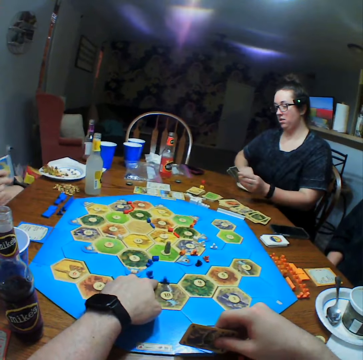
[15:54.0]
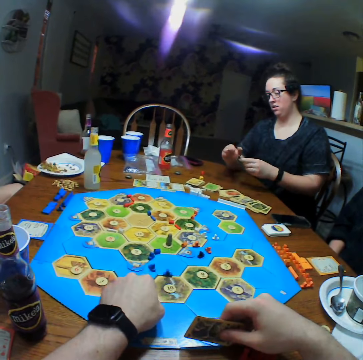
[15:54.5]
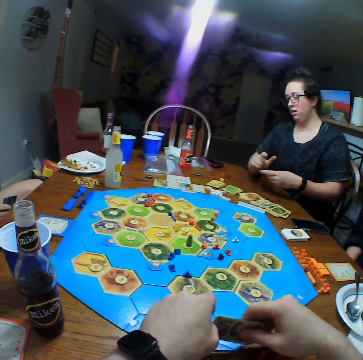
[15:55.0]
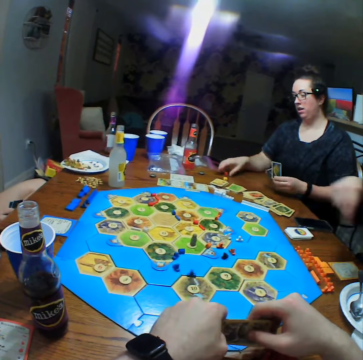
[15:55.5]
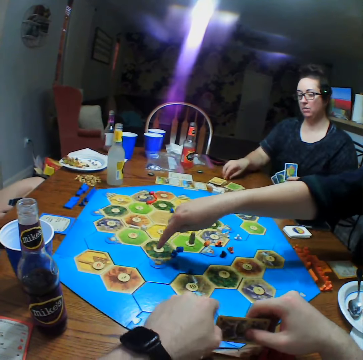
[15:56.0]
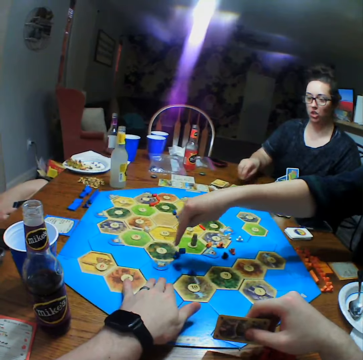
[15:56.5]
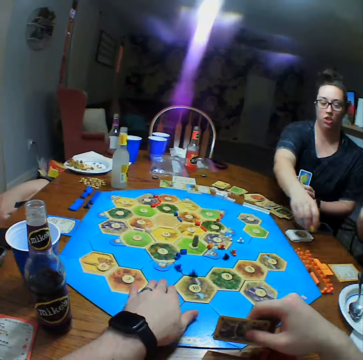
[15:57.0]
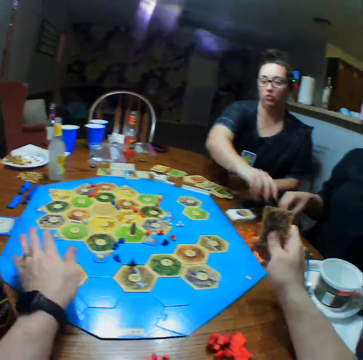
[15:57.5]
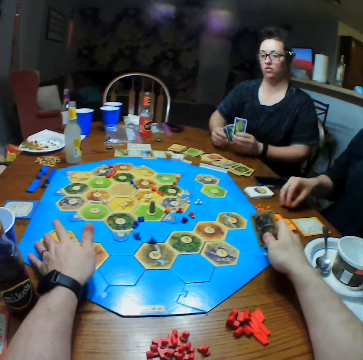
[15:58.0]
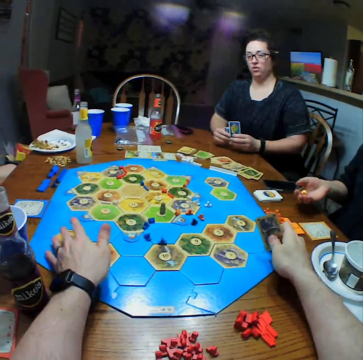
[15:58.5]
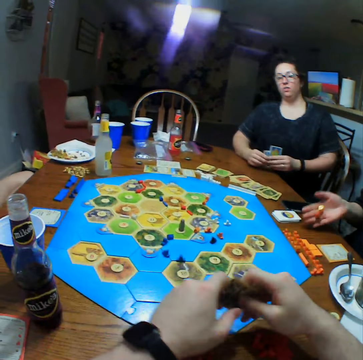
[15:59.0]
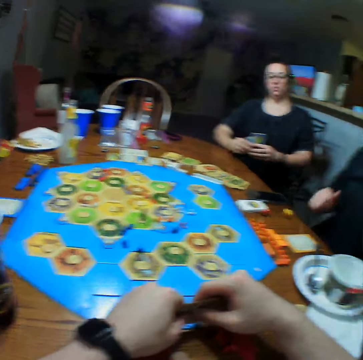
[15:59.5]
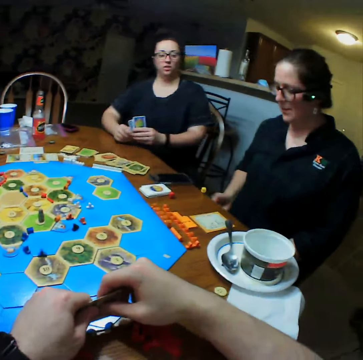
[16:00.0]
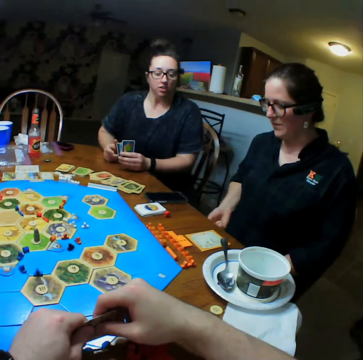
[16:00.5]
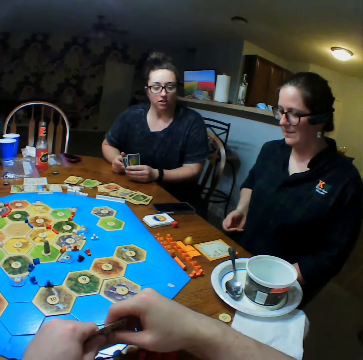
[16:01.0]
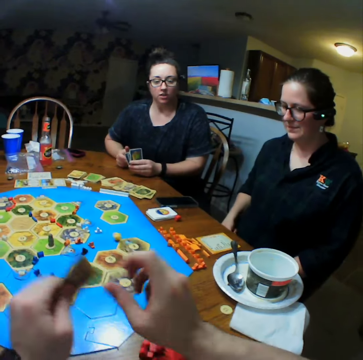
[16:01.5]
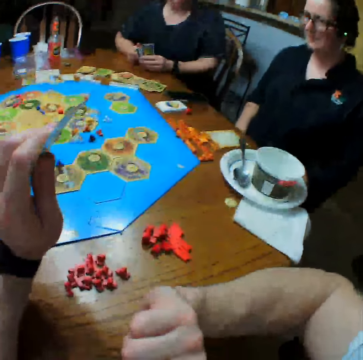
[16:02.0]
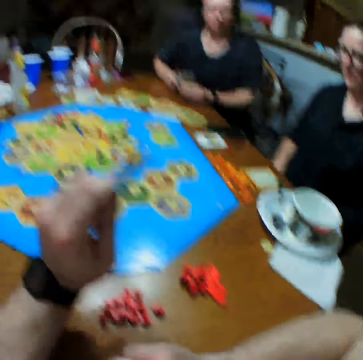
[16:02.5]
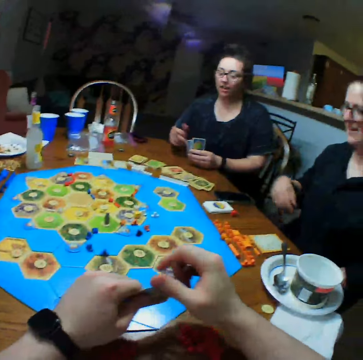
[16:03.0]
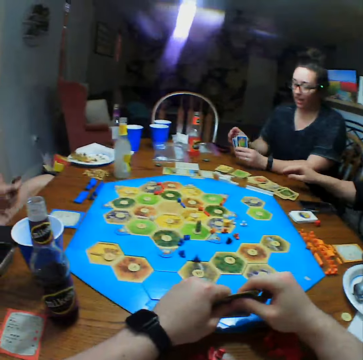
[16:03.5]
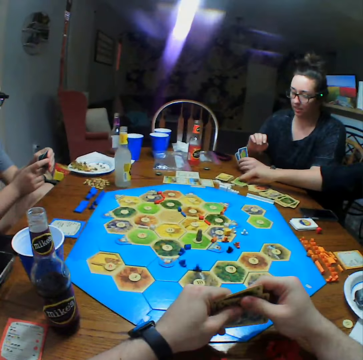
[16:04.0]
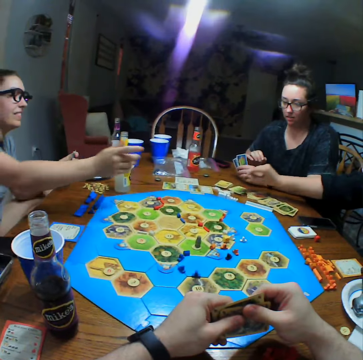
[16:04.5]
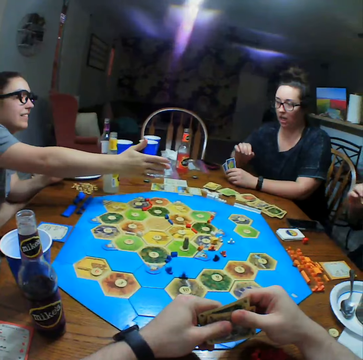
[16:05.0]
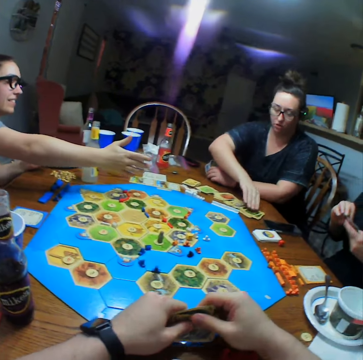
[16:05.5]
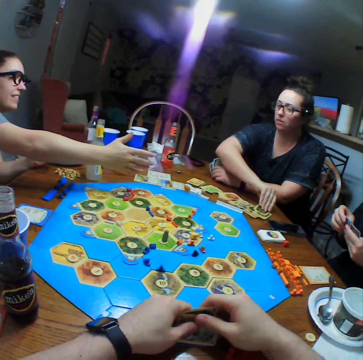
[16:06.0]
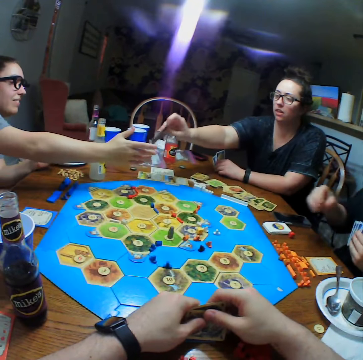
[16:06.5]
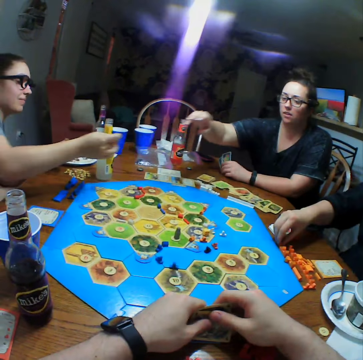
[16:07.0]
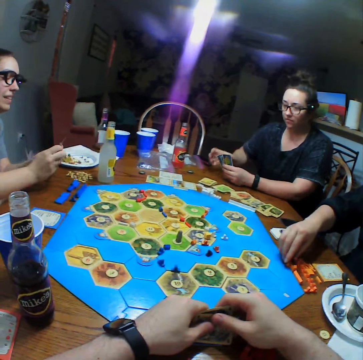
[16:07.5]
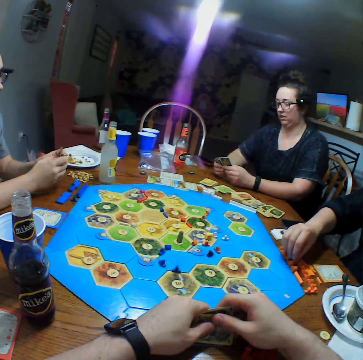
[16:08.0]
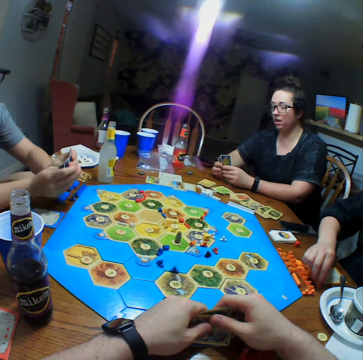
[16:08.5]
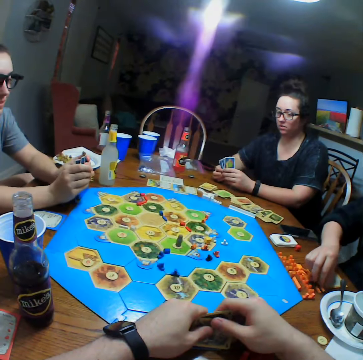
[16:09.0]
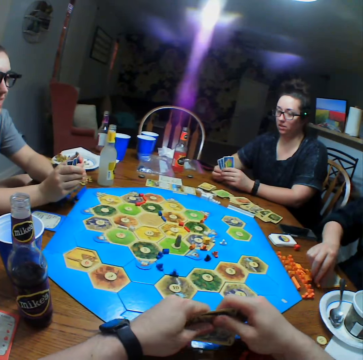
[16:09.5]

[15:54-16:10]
The camera wearer holds the card. A person drops dice on the table. The camera wearer touches their mouth. Another person picks cards on the table from a third person. The third person picks up a card.

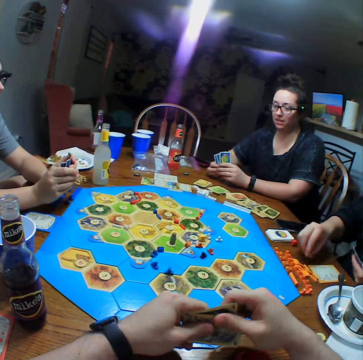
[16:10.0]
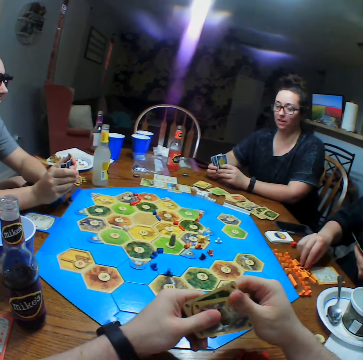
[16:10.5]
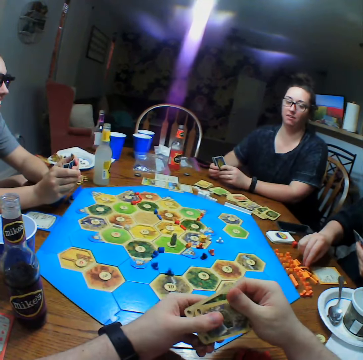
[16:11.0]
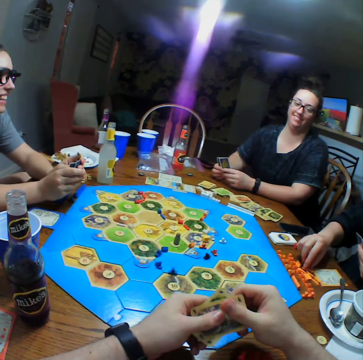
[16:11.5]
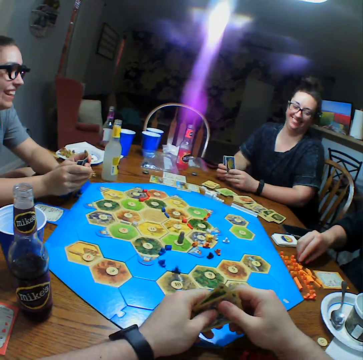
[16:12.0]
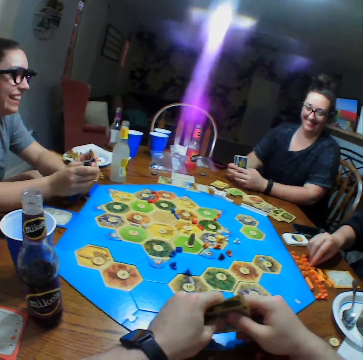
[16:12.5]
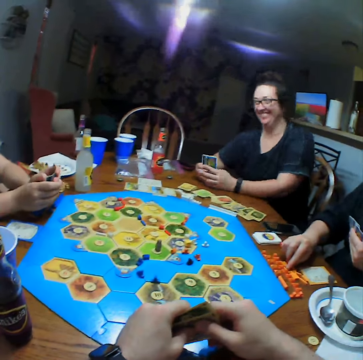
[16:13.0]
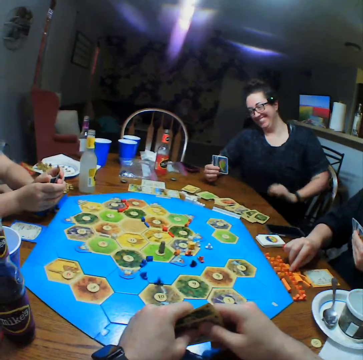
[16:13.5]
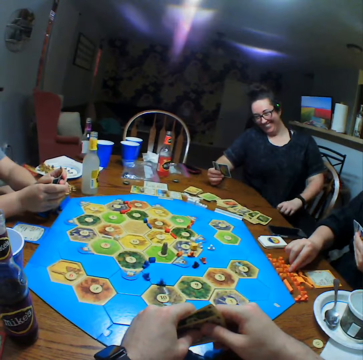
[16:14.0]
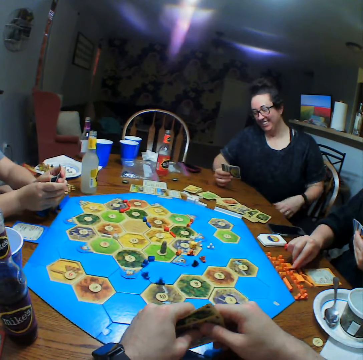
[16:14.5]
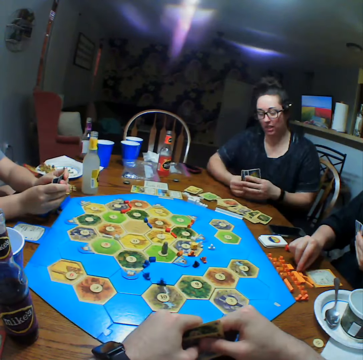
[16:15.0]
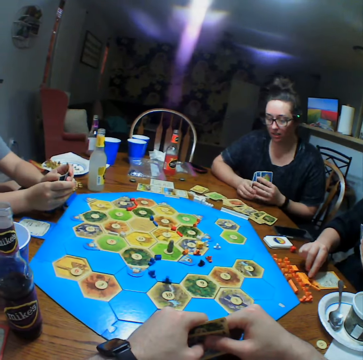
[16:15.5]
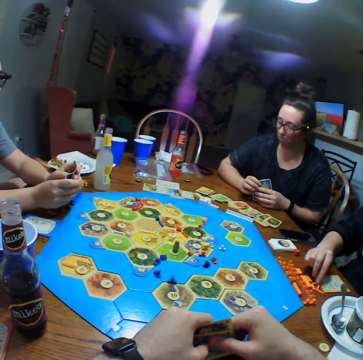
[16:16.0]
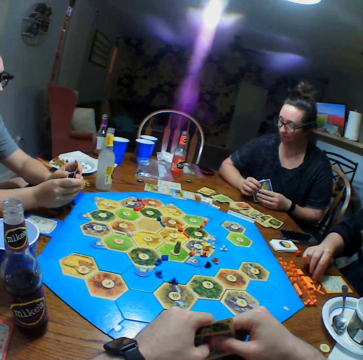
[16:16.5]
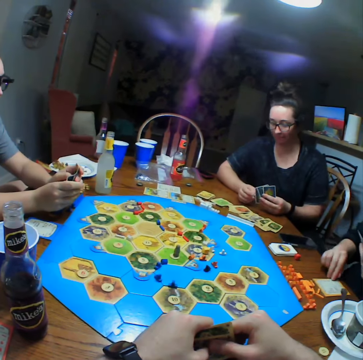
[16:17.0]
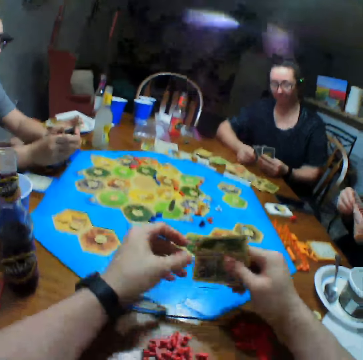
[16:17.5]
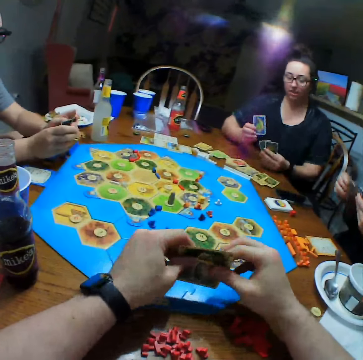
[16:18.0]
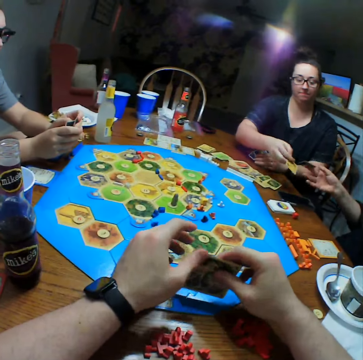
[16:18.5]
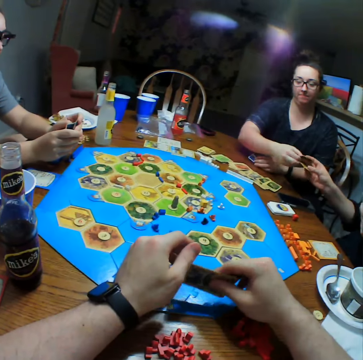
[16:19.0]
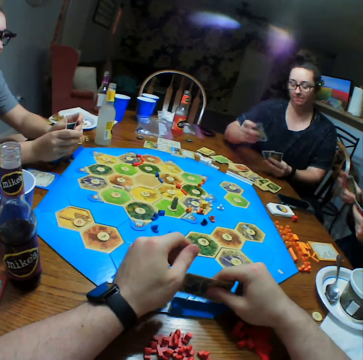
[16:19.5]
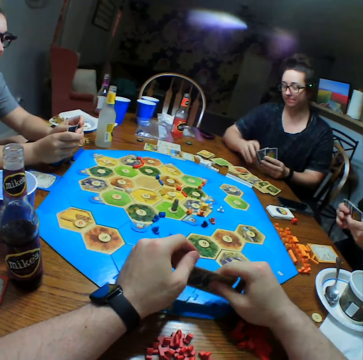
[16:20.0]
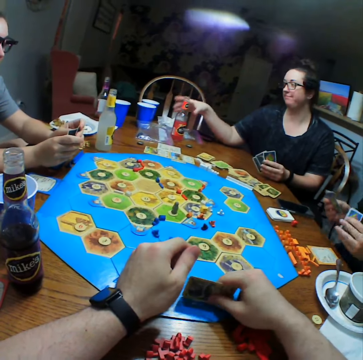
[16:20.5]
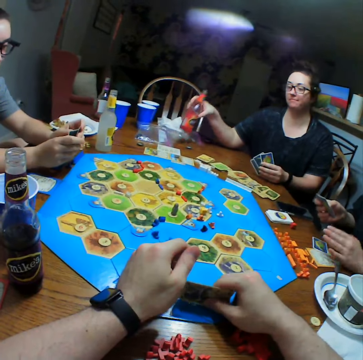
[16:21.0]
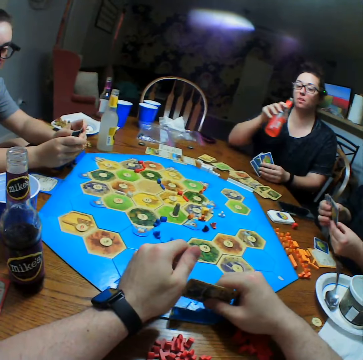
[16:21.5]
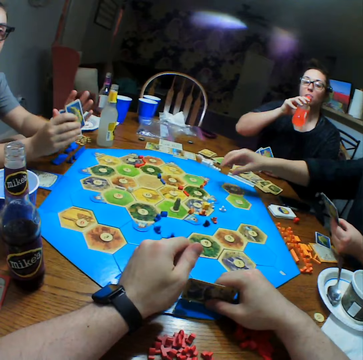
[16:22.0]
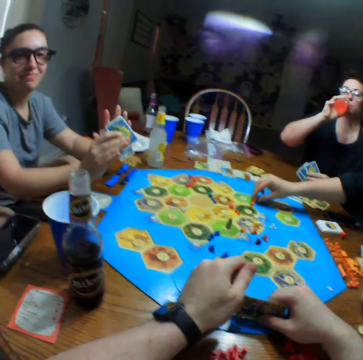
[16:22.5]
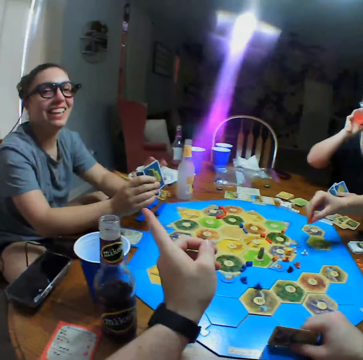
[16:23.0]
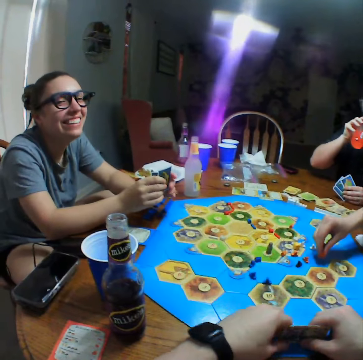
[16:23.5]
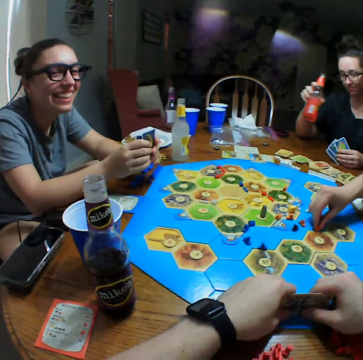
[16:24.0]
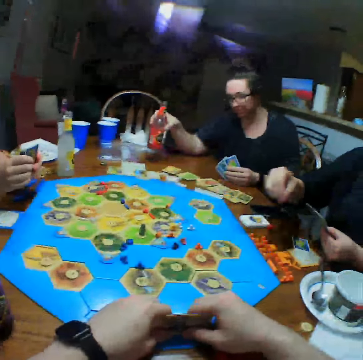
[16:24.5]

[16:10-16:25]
A person adjusts the blouse. Another person holds cards and picks a card from the first person. The camera wearer adjusts the cards. The other person picks up a bottle. The camera wearer points at the other person.

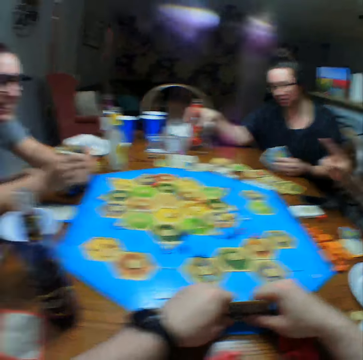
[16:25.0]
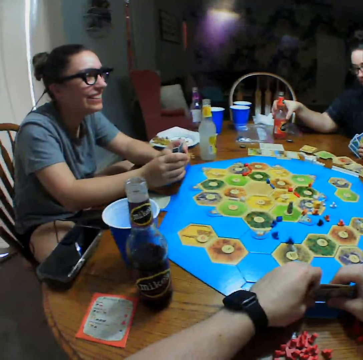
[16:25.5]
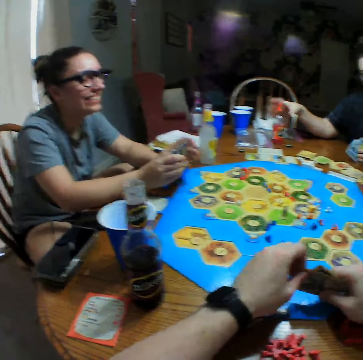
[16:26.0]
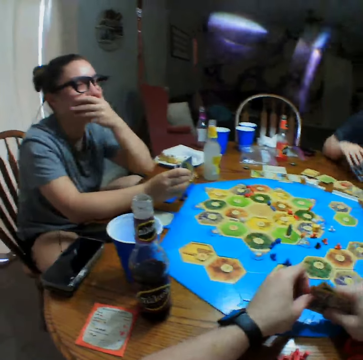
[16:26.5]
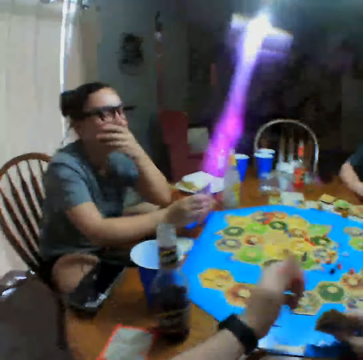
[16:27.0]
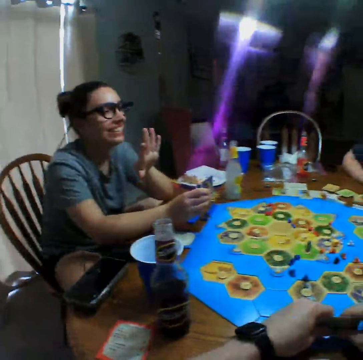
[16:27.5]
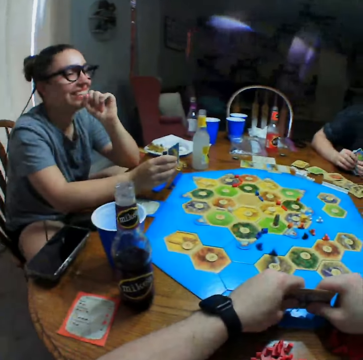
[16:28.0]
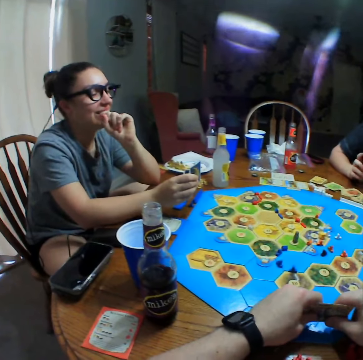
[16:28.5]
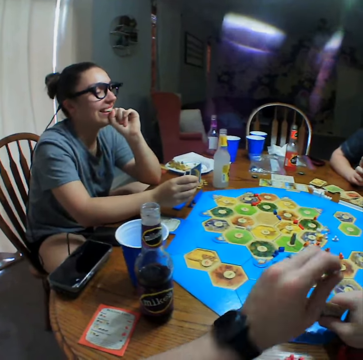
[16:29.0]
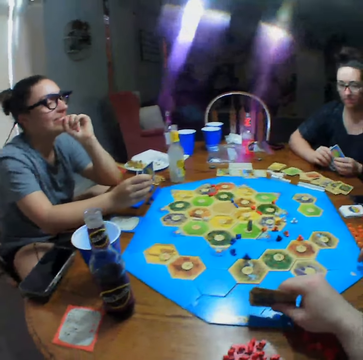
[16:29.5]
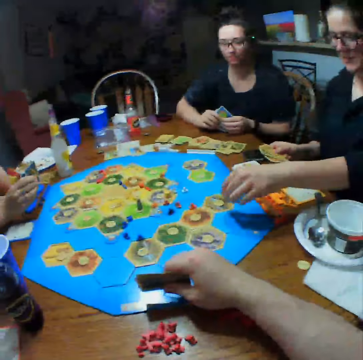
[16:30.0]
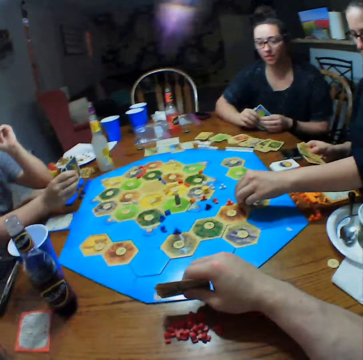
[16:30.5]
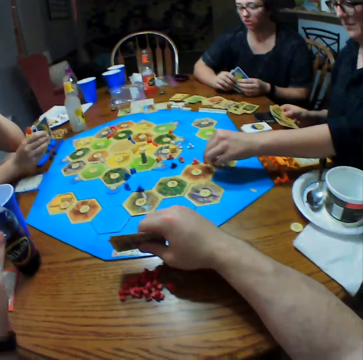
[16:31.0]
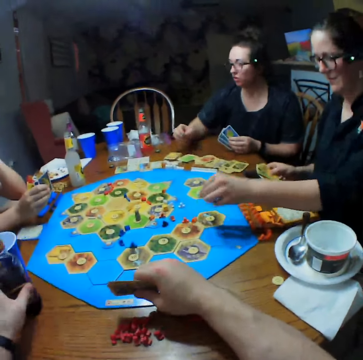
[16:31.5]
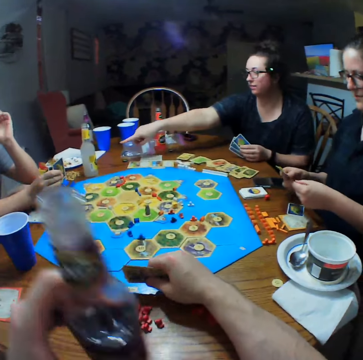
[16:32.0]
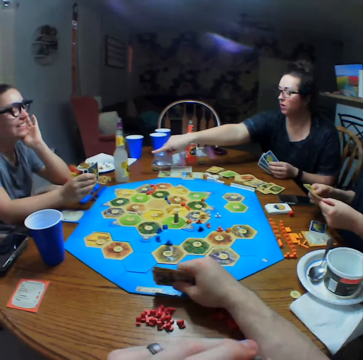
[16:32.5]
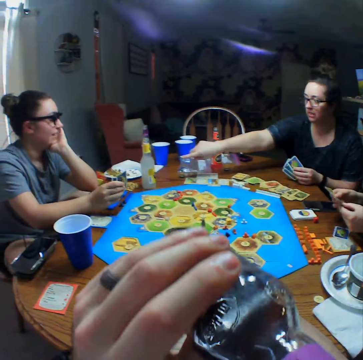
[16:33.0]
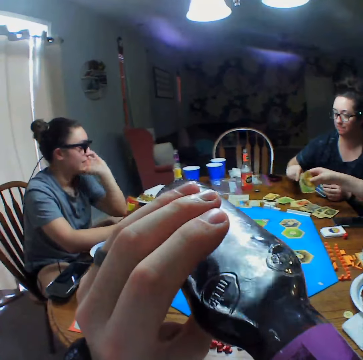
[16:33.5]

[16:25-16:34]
The camera wearer holds cards. A person holds their mouth. Another person picks up dice. A third person points at the first person.
